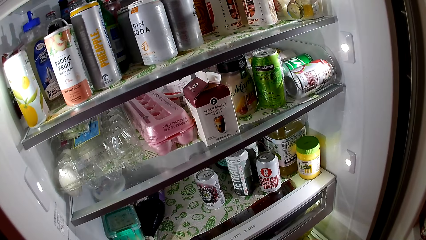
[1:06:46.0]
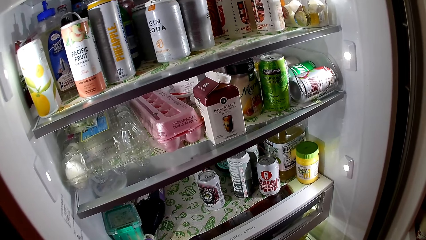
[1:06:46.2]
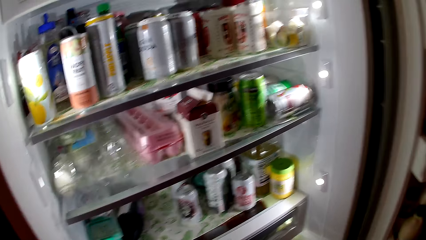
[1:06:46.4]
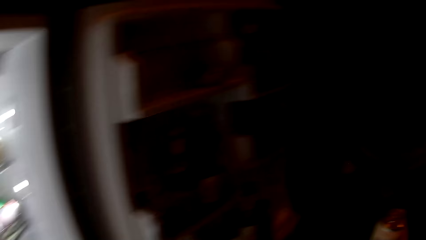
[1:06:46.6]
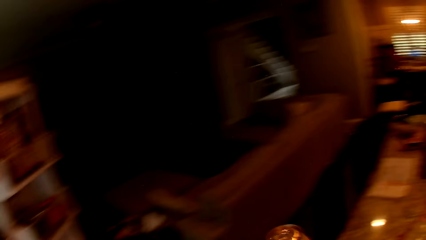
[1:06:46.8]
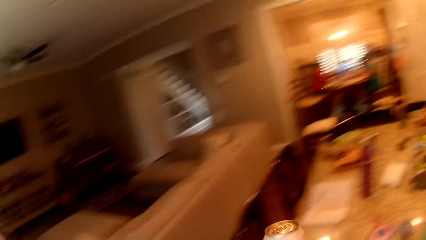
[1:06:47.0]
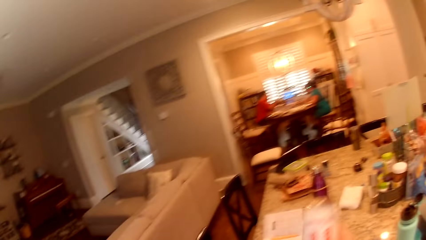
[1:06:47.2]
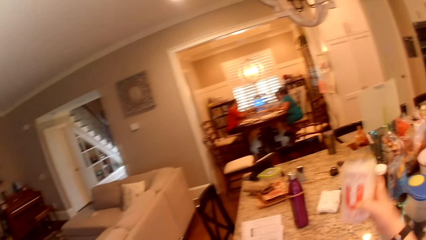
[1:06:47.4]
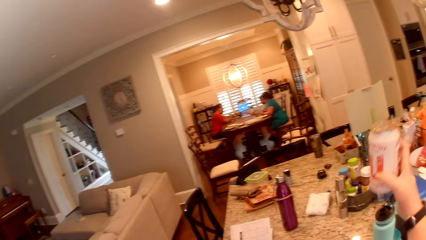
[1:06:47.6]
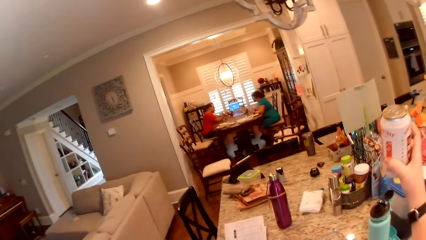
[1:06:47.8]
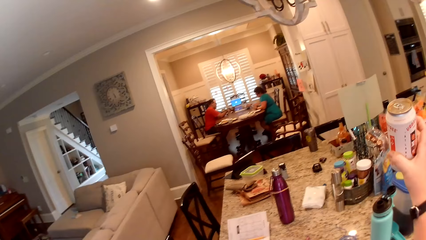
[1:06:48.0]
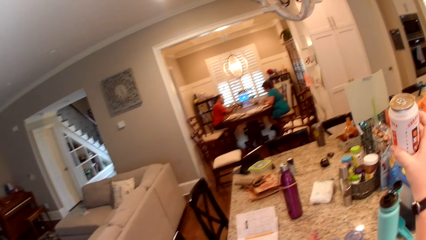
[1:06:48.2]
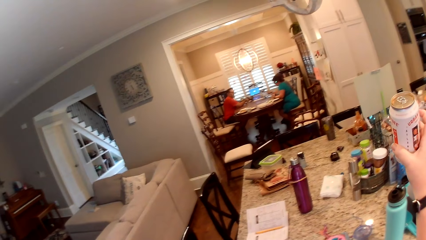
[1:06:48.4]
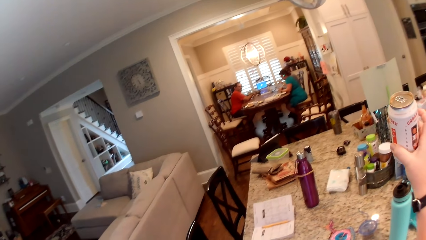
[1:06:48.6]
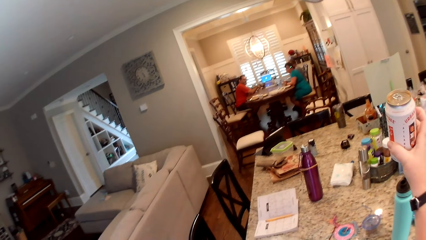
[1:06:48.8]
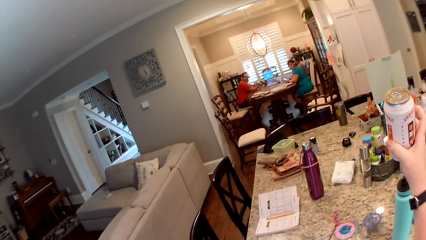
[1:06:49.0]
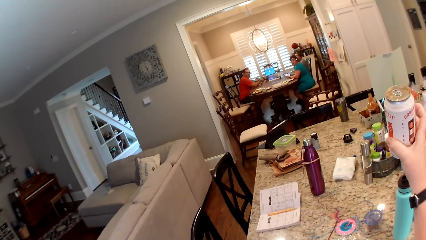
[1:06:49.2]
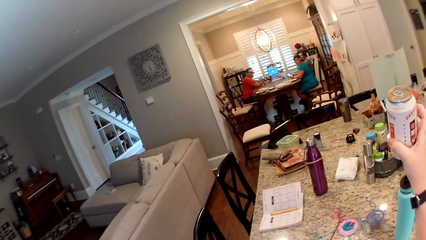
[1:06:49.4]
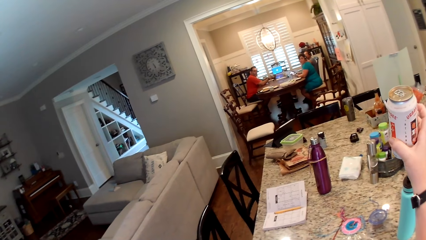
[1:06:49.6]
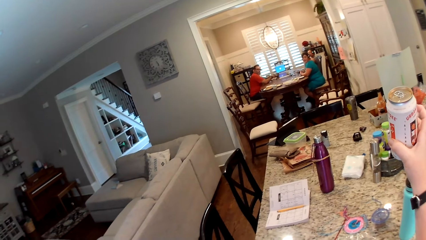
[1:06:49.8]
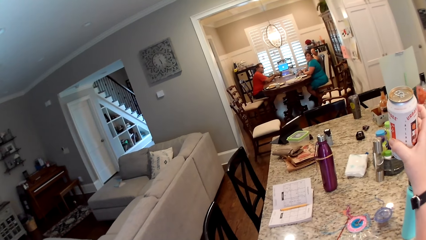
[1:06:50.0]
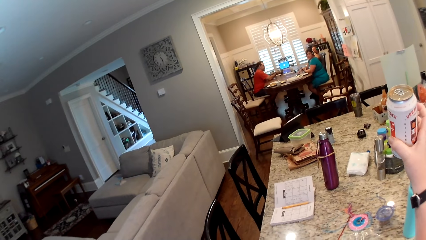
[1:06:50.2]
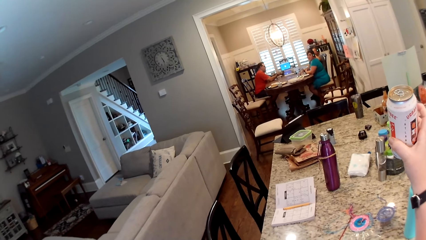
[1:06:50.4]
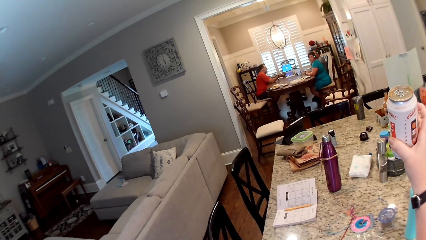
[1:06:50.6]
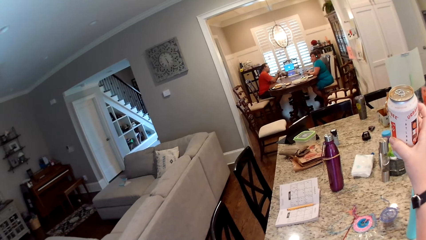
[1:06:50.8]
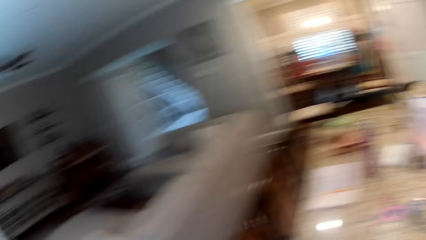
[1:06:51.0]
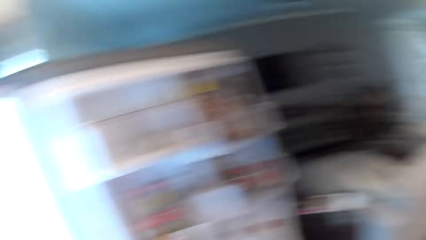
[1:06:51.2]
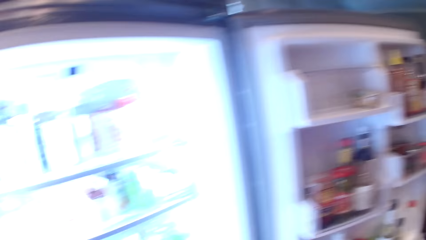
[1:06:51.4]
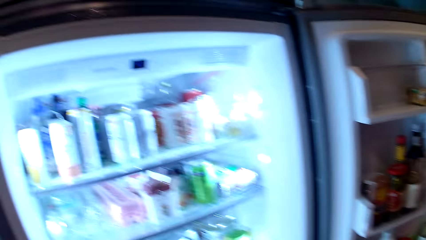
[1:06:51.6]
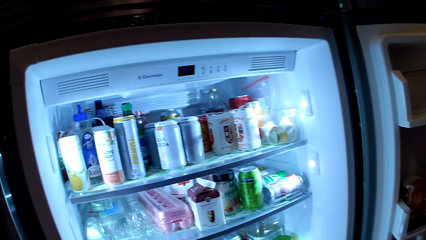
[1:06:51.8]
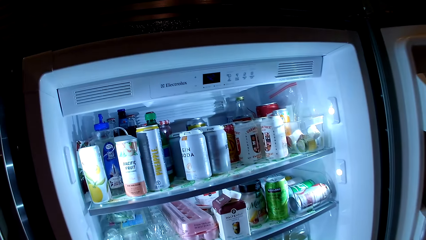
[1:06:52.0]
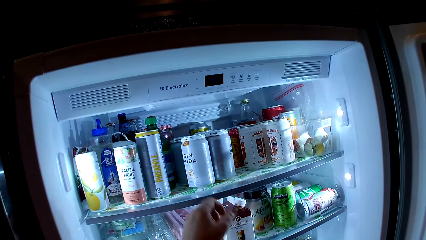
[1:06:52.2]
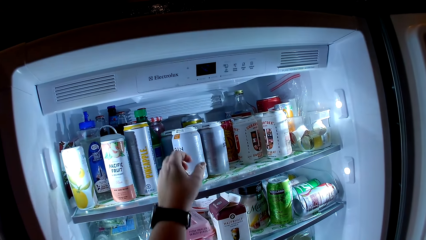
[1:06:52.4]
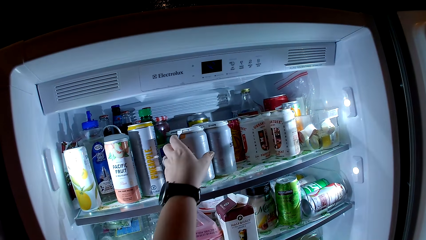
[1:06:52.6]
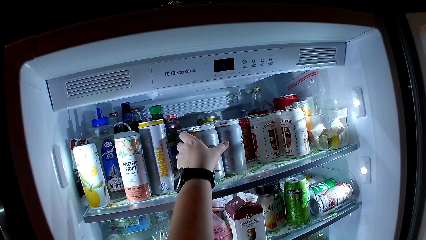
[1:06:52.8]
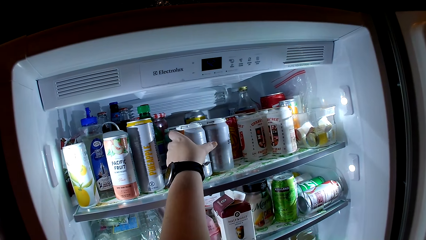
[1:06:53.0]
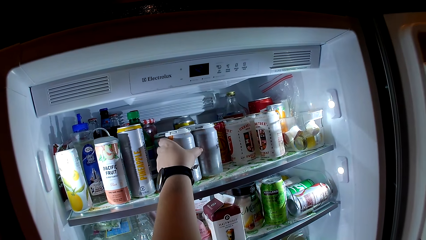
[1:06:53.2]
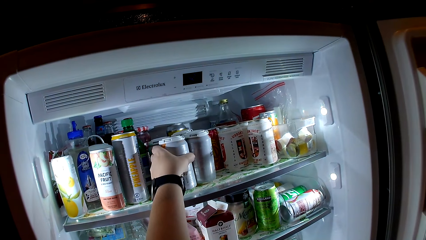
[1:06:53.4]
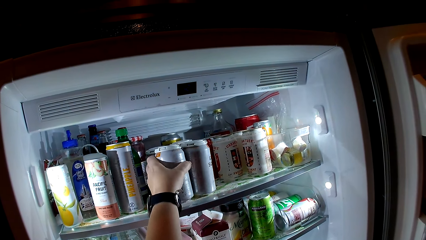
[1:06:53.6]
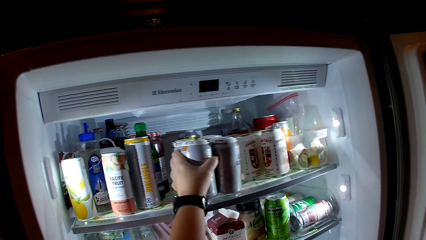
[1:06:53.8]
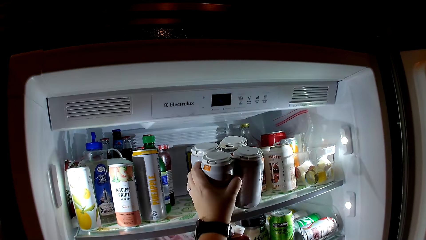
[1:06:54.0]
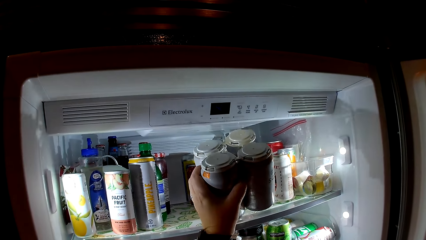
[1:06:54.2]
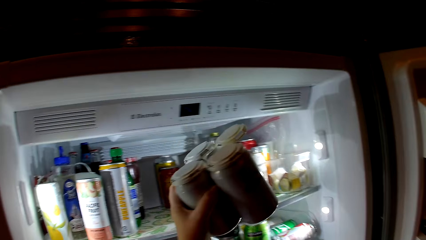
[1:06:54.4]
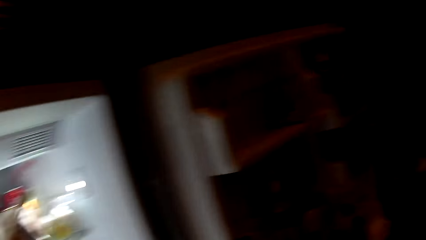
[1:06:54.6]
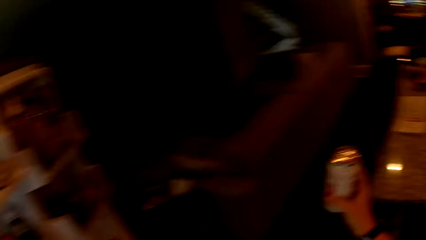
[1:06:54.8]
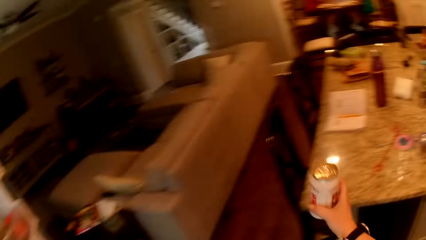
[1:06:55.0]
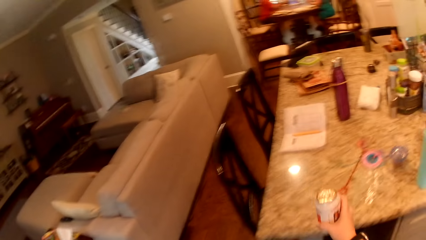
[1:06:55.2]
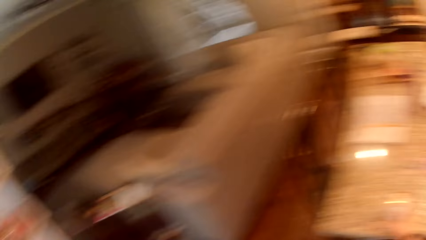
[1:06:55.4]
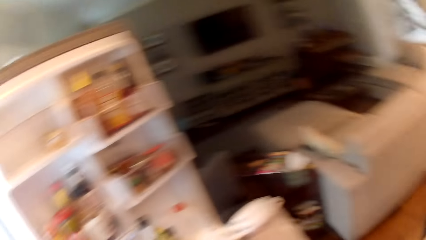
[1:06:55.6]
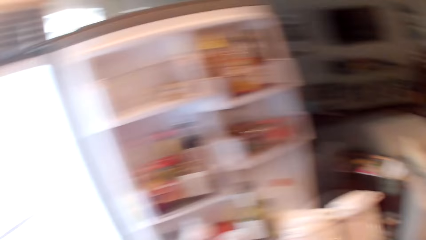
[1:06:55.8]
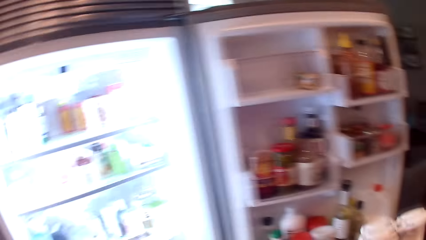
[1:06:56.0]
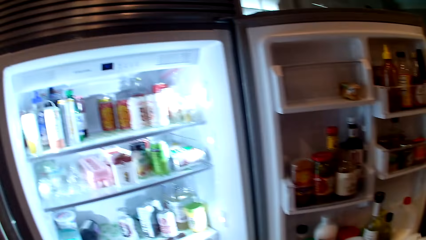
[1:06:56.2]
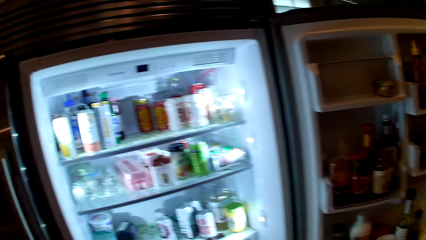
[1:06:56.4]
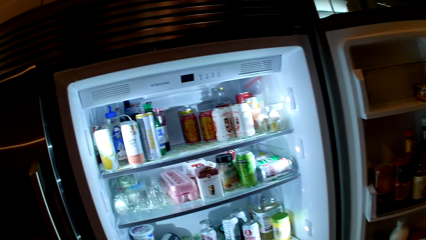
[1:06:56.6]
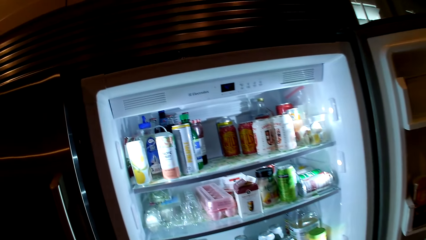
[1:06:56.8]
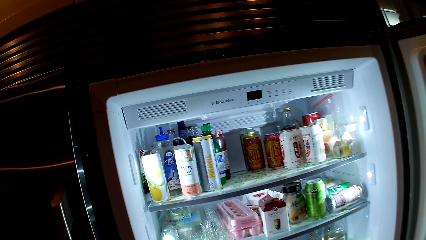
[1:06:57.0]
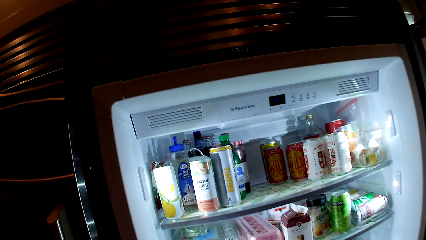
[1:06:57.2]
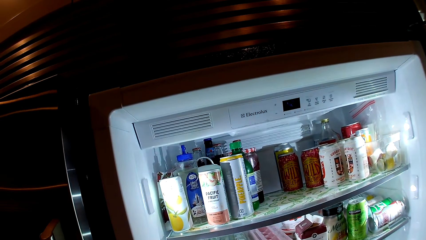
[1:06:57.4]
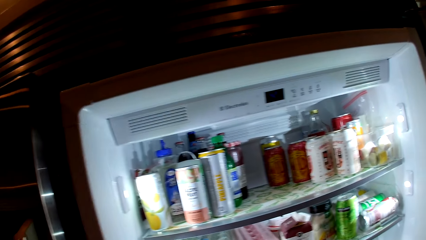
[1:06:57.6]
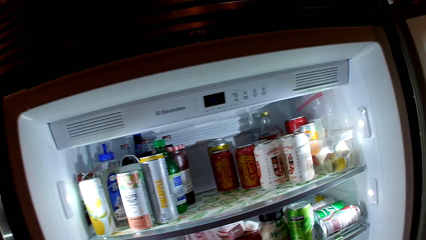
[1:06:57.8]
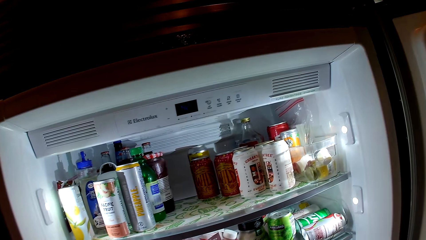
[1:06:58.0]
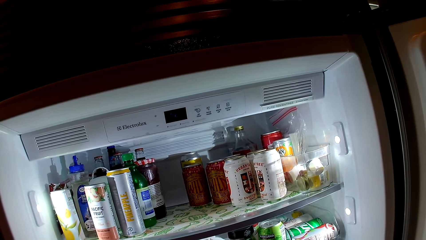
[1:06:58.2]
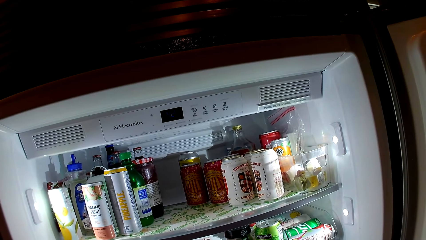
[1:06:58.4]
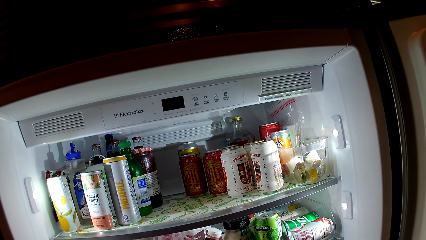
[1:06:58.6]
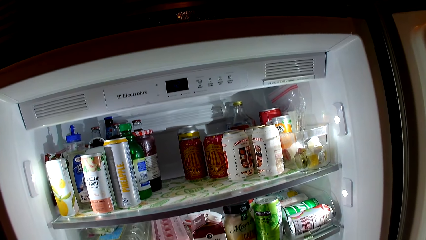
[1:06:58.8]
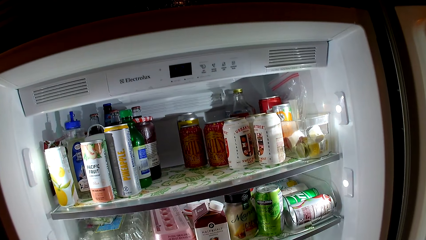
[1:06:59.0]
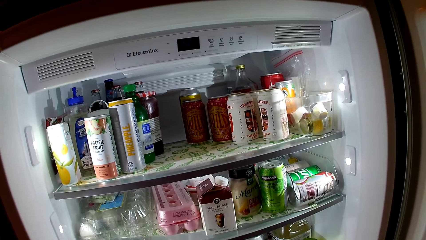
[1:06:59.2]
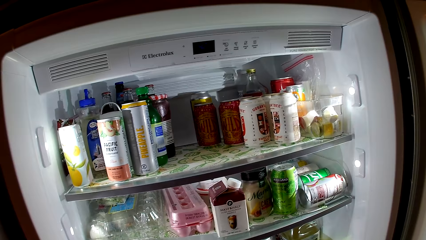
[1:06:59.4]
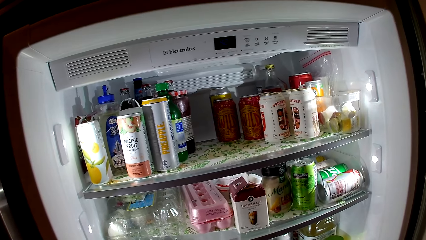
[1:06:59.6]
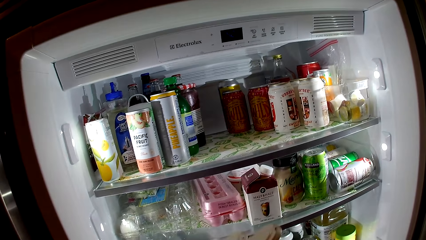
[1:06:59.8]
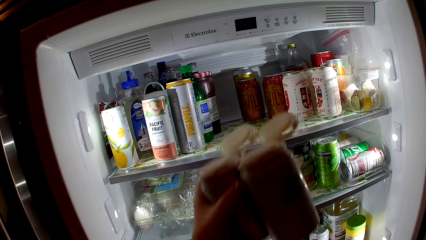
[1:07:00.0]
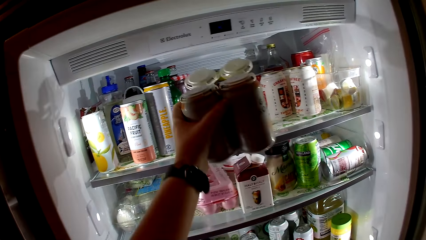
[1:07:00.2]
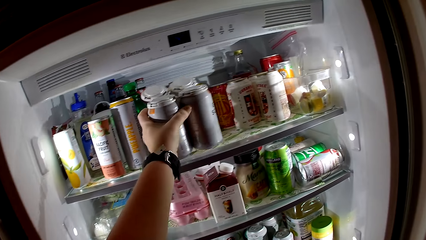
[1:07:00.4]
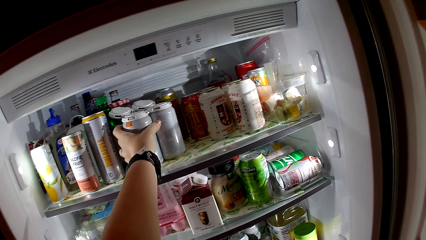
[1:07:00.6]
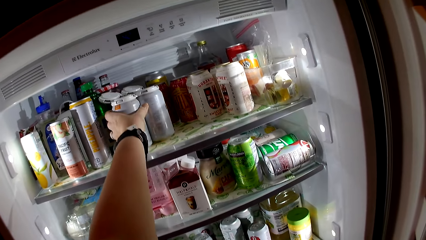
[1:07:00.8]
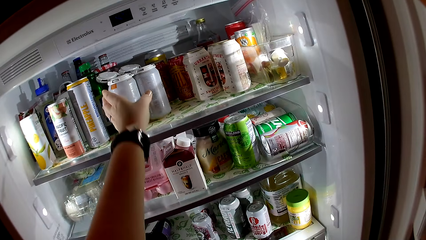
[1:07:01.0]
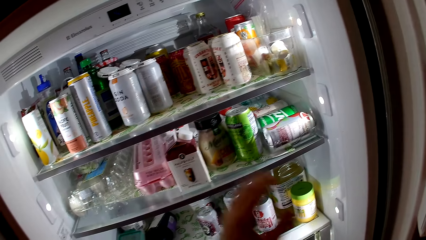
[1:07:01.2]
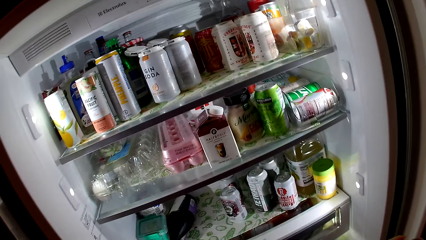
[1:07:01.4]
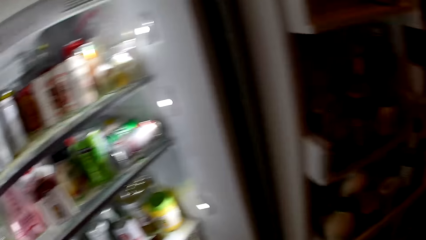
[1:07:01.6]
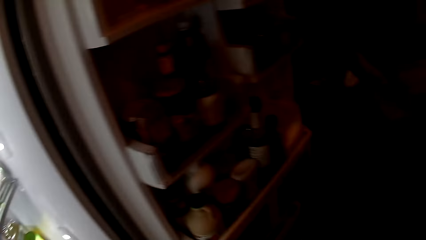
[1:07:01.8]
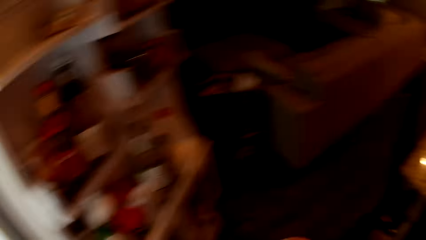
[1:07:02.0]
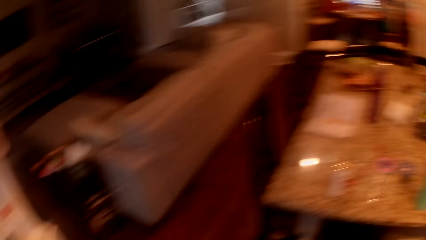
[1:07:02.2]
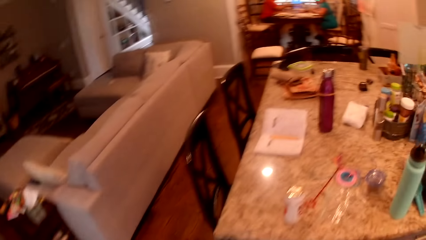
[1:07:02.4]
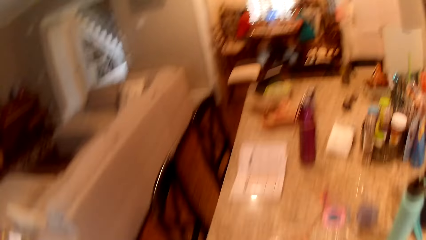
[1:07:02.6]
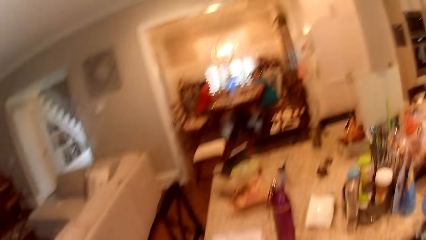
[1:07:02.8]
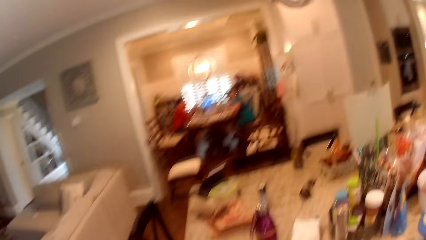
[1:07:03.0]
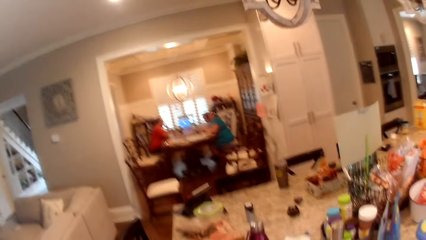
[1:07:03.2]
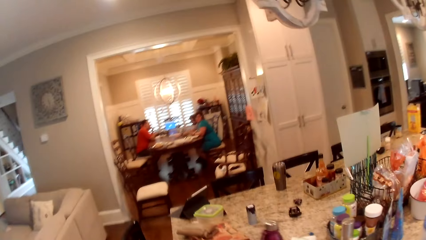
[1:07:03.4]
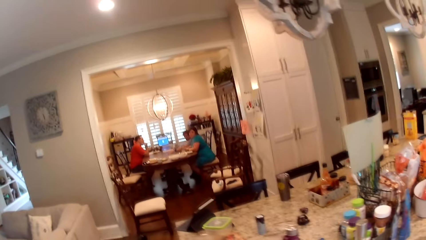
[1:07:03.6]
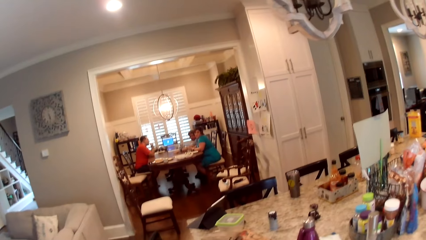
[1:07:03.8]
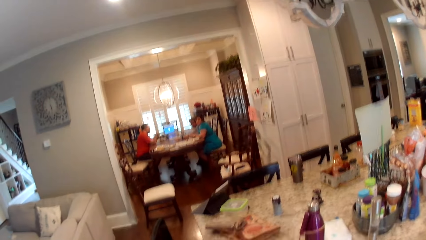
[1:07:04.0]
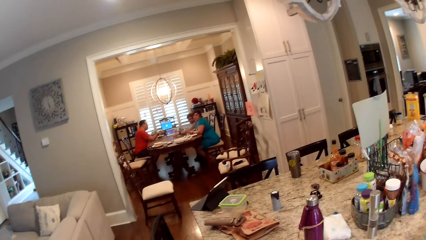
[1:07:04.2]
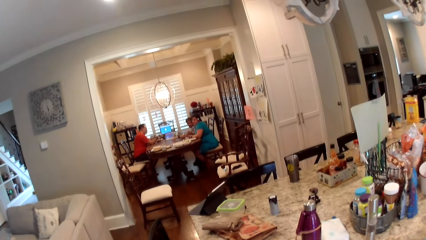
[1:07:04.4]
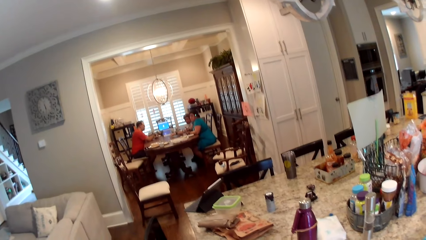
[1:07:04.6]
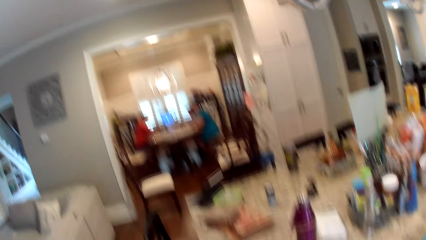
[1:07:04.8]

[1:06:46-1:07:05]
The camera wearer converses with the woman. She looks around. She converses with people in the room. She picks up a pack of cans from the refrigerator with her right hand. She places the can in her right hand on a countertop. She looks around. She places the pack of cans in her left hand into the refrigerator. She looks around.
